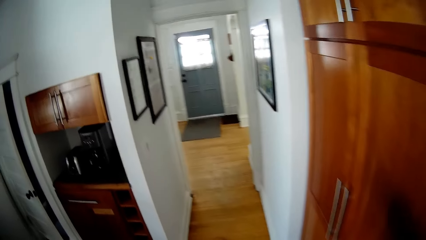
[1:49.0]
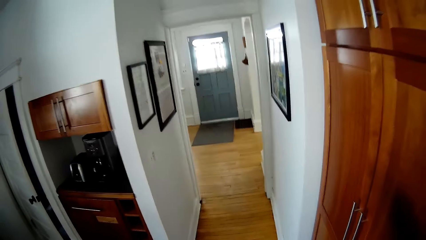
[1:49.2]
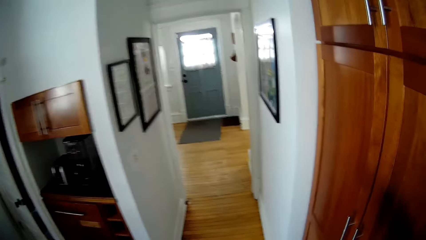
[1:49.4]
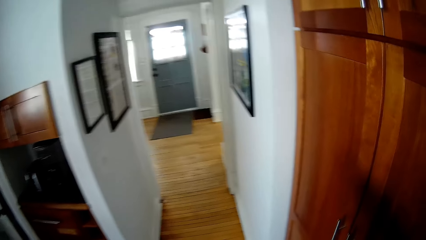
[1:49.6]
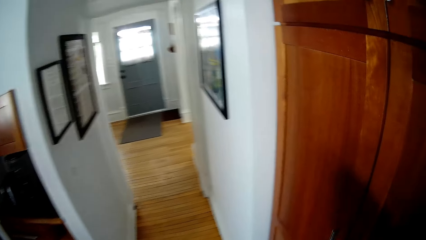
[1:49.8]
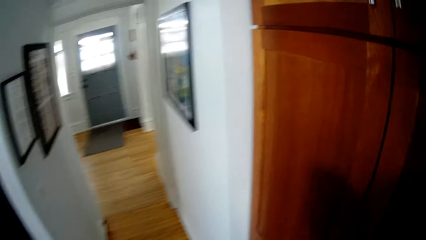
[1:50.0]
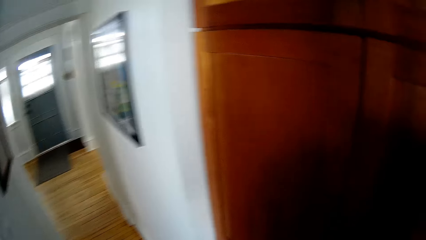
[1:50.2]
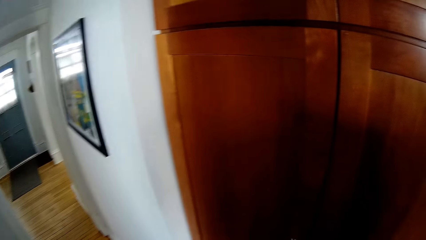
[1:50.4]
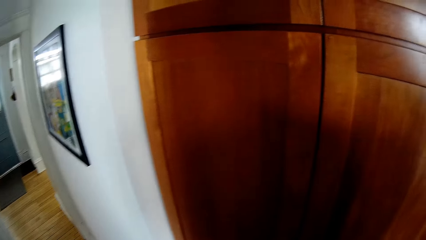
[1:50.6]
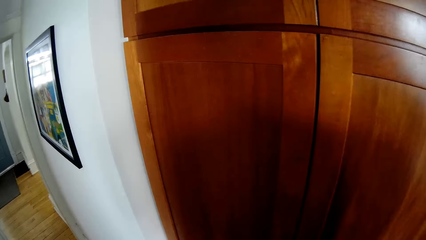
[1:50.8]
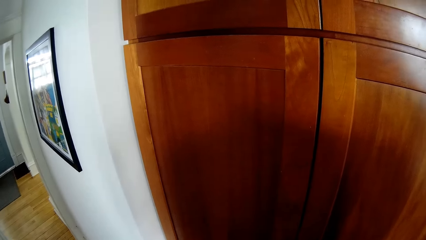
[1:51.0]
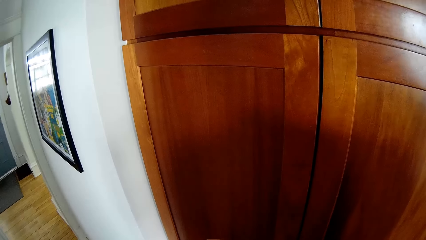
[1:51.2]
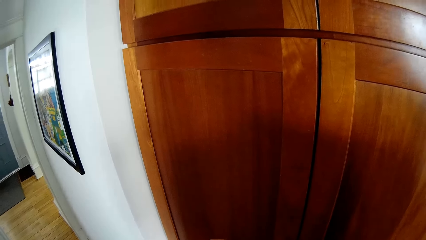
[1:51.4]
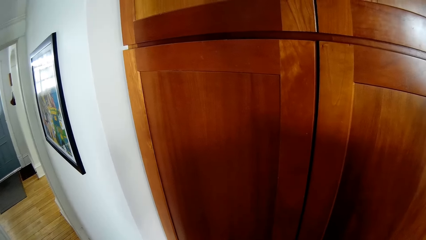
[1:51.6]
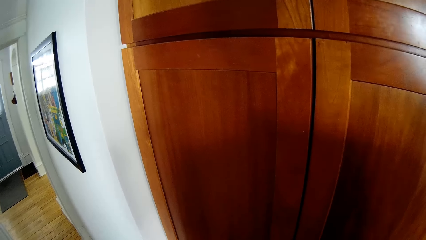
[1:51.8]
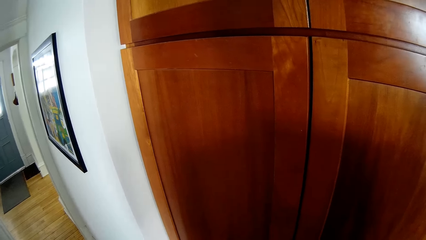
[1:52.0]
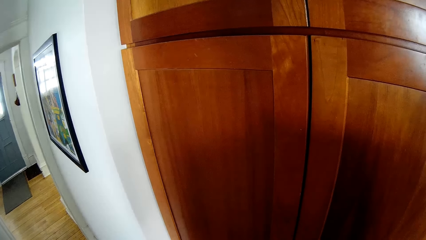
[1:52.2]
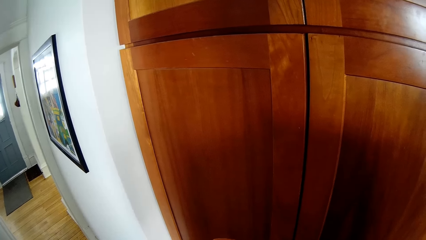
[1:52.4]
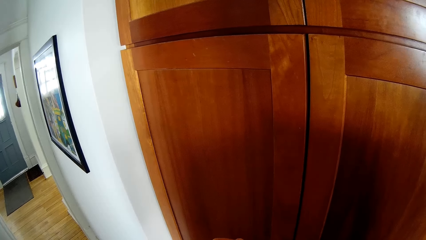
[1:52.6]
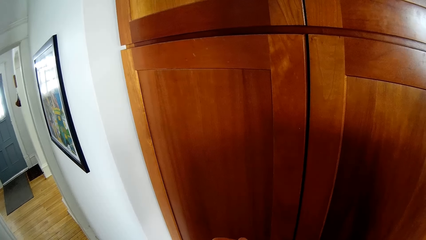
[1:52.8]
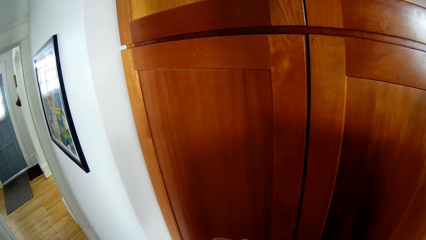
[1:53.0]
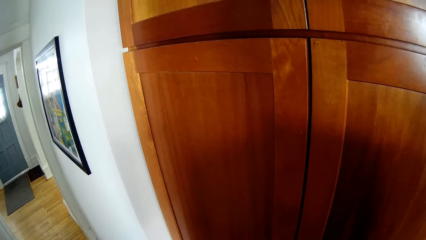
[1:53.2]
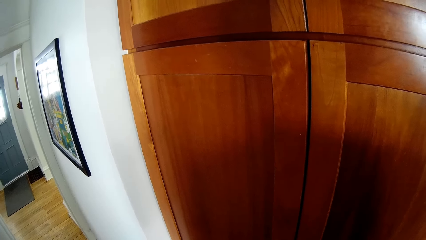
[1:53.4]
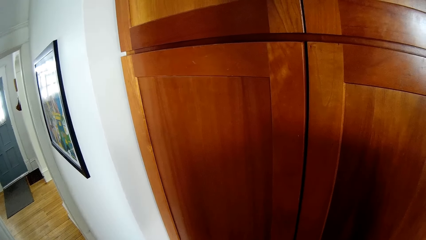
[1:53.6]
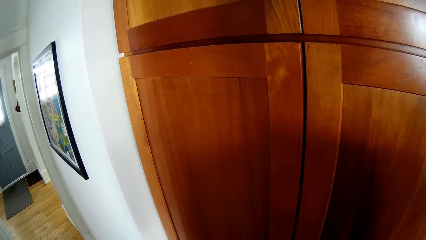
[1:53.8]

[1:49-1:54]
The camera wearer stares at the cabinet.

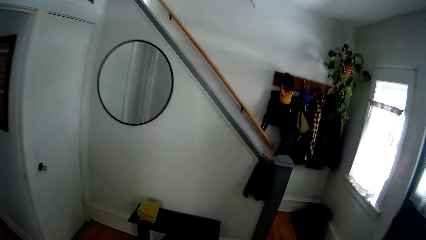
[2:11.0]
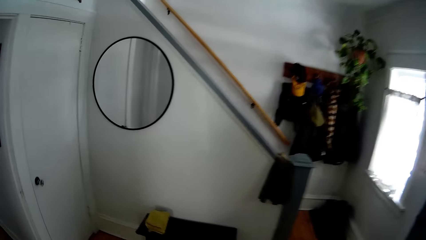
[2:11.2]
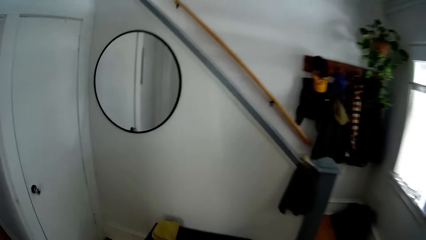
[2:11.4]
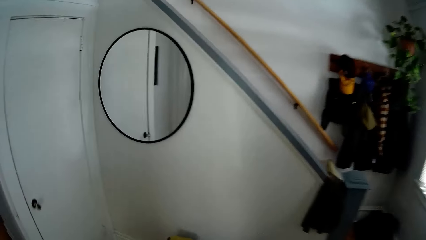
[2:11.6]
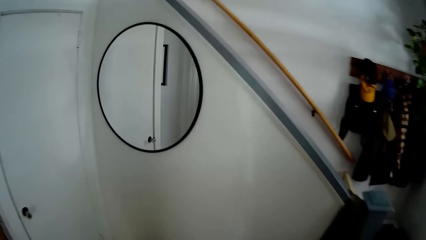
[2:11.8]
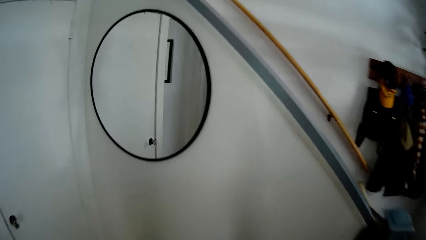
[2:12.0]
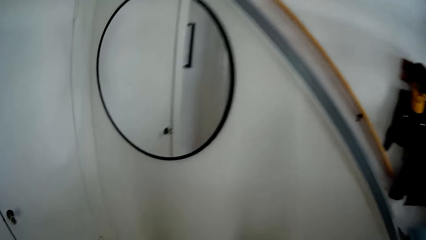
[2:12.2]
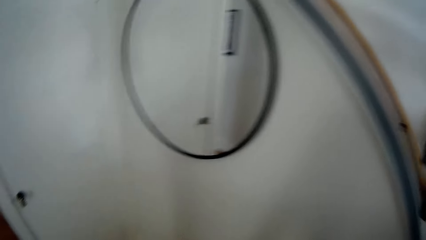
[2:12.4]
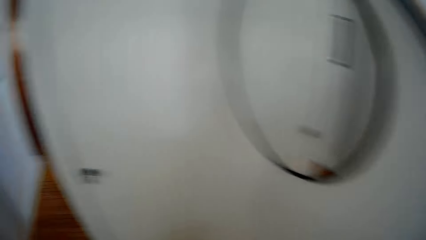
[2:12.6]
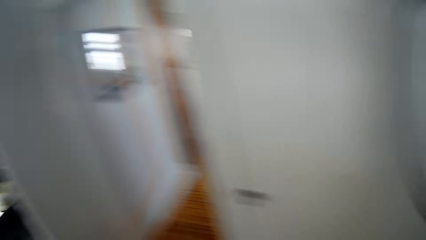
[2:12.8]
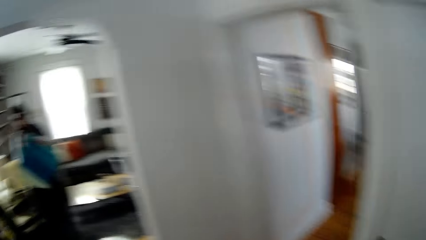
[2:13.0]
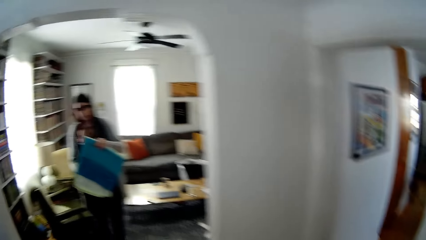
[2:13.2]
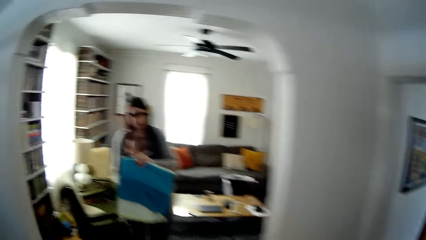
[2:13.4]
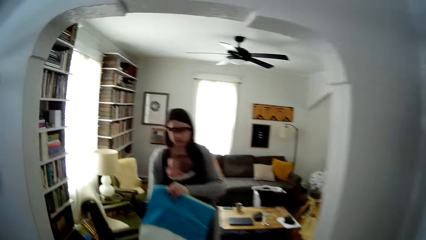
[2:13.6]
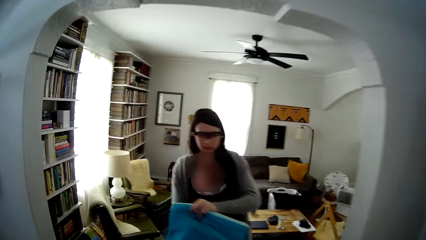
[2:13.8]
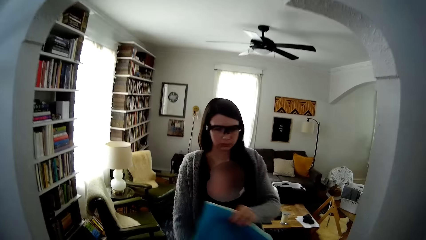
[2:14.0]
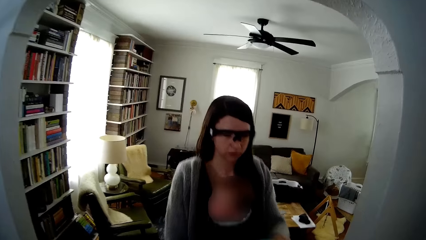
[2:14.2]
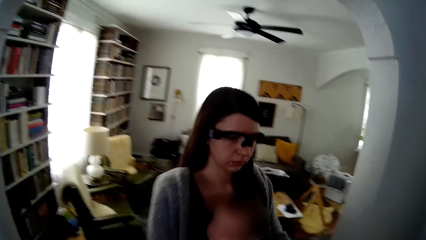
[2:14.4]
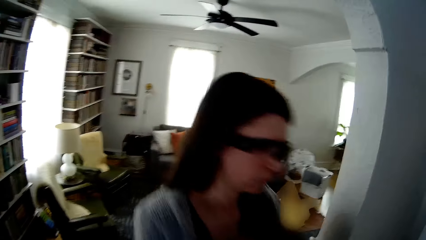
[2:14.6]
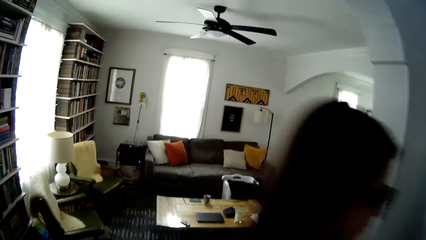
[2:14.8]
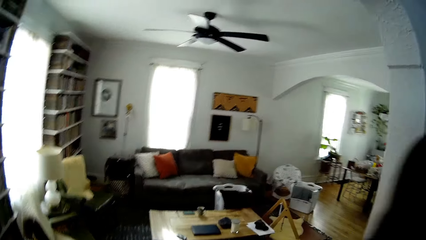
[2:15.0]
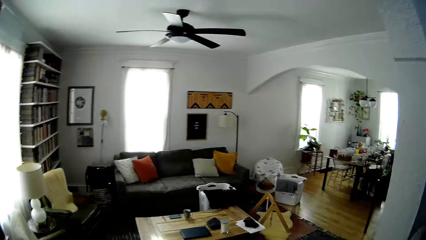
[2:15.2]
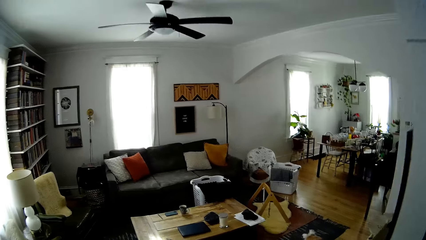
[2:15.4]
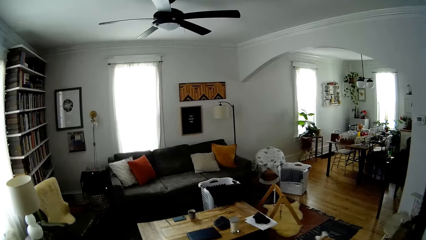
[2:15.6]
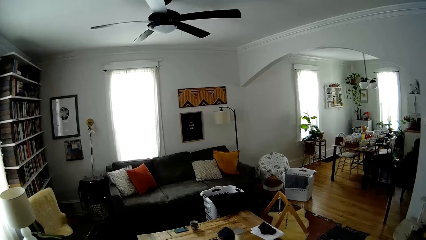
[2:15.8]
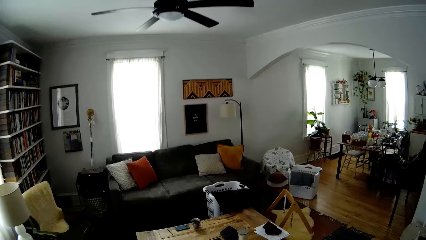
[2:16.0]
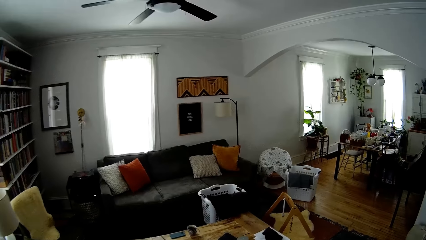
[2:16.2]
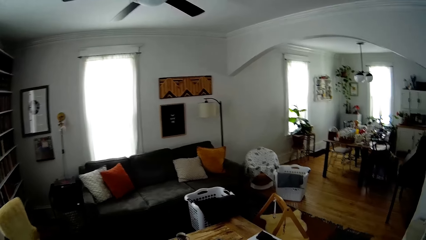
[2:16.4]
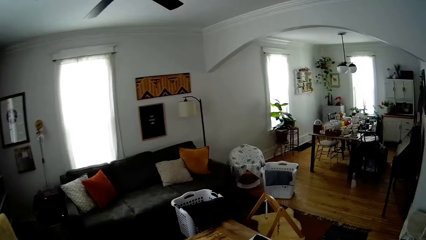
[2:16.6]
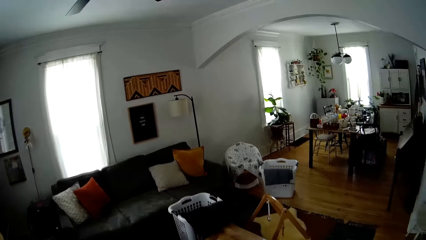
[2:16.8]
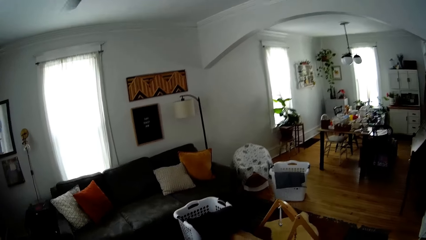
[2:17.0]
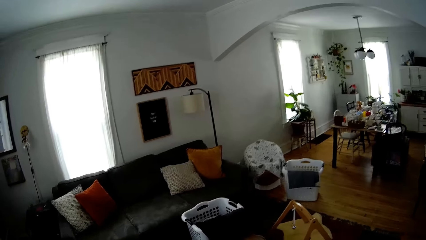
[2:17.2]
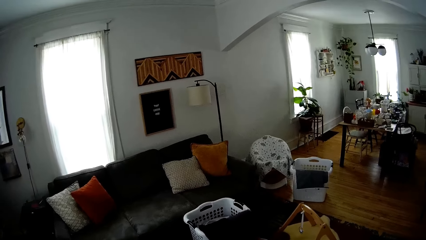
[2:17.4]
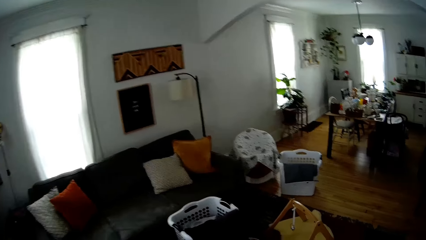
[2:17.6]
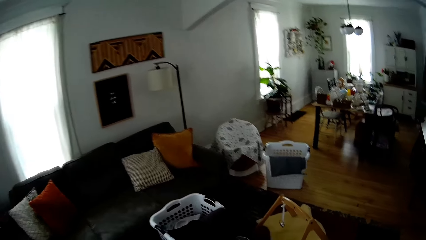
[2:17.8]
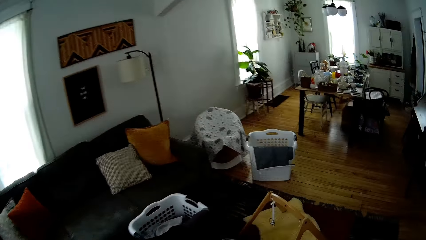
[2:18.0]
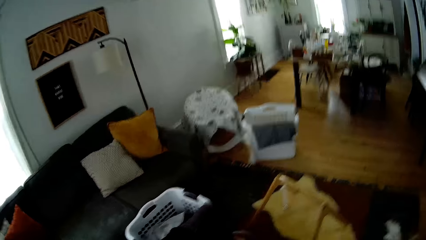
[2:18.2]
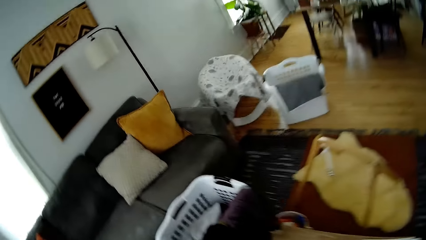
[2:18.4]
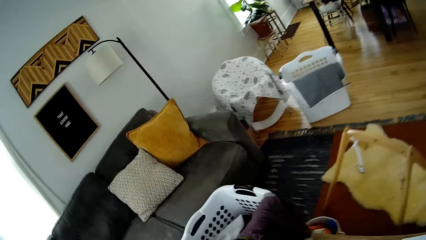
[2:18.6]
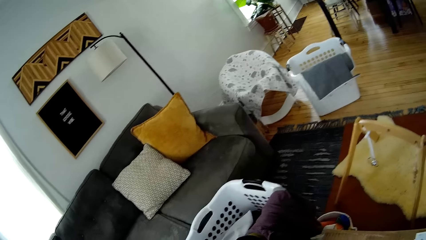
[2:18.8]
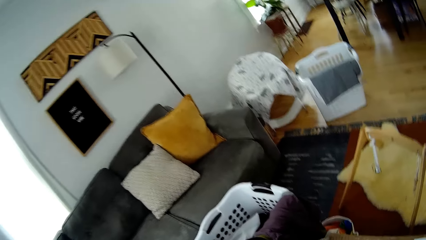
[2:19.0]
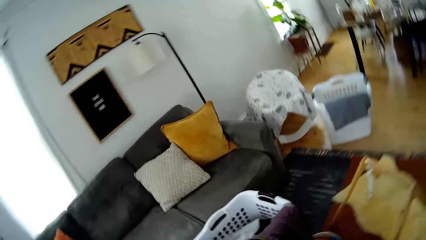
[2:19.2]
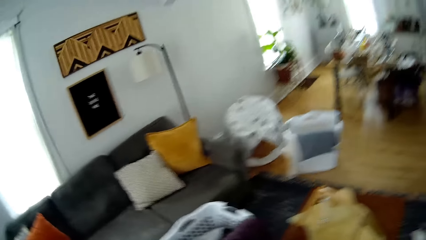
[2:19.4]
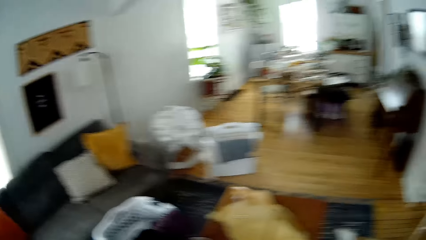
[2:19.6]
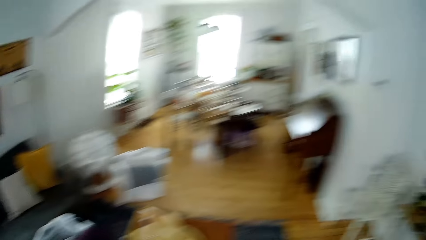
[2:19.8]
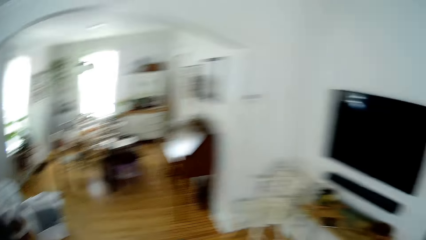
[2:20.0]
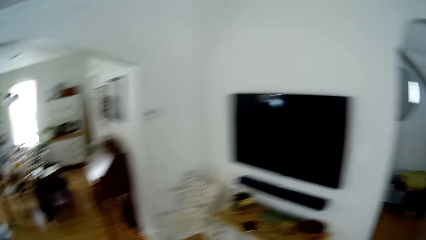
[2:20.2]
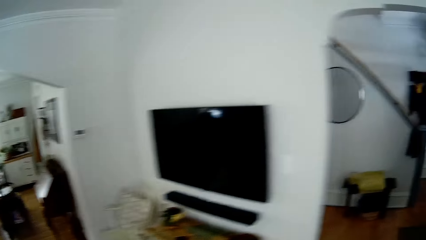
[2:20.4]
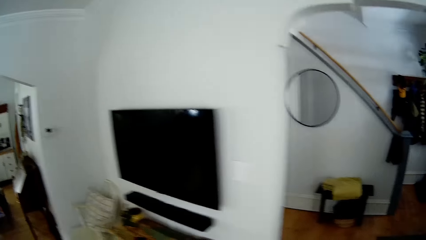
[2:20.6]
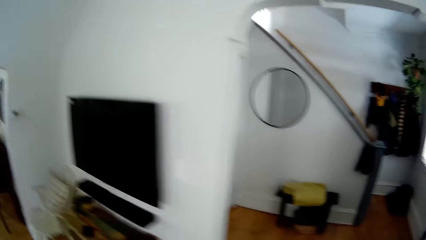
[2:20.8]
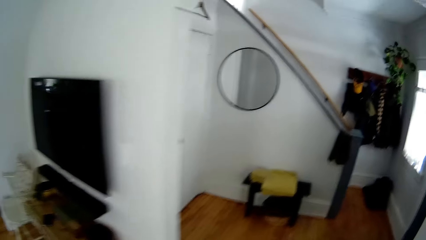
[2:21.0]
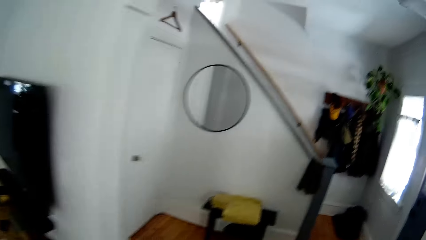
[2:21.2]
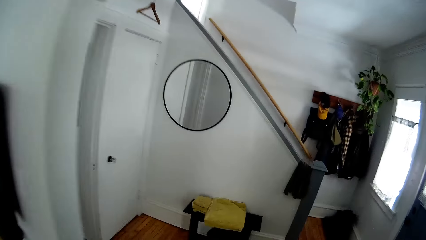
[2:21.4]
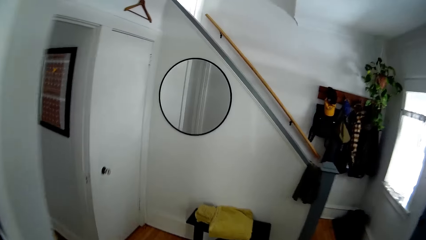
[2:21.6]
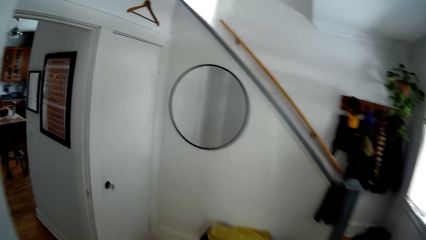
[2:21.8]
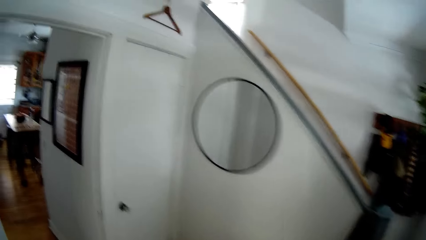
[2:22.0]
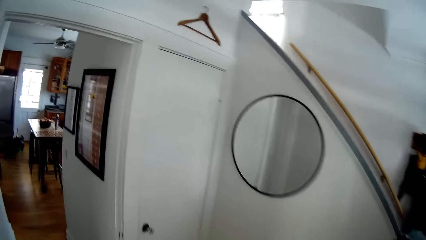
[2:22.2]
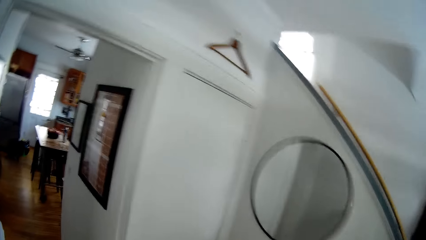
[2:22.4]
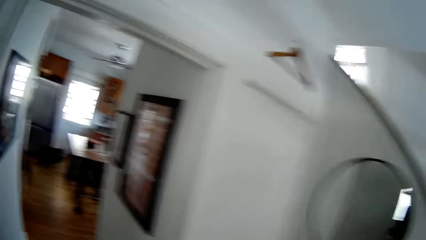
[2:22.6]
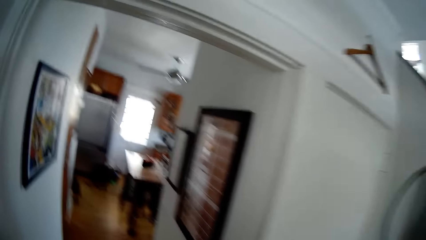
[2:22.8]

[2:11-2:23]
The camera wearer walks around the room. The woman walks out of the living room into the foyer. The camera wearer walks out of the foyer into the living room. They walk out of the living room through the foyer into the living room.
